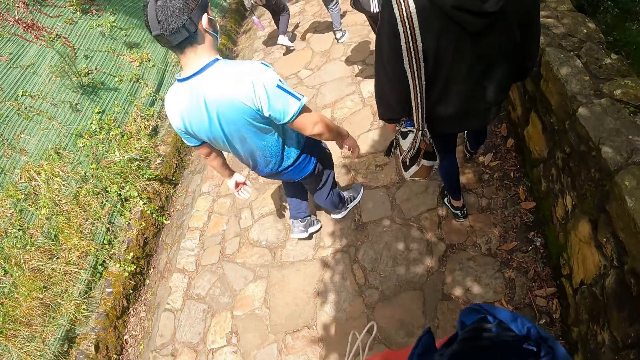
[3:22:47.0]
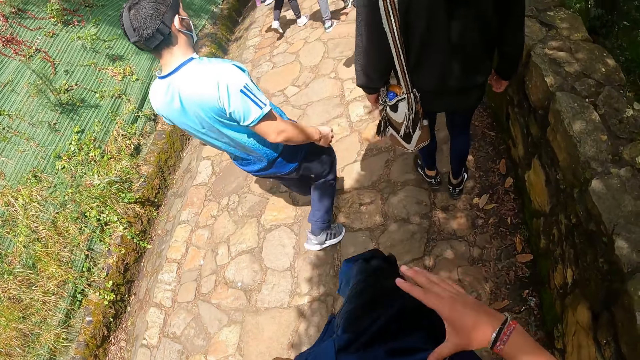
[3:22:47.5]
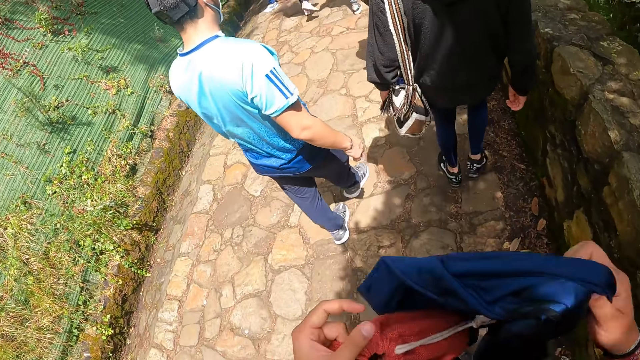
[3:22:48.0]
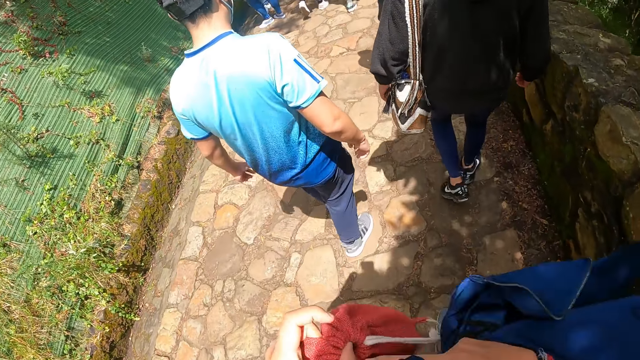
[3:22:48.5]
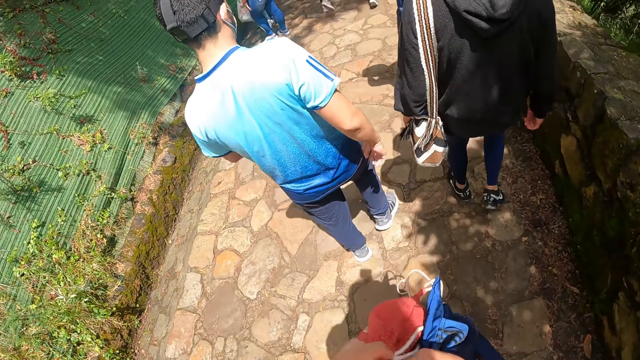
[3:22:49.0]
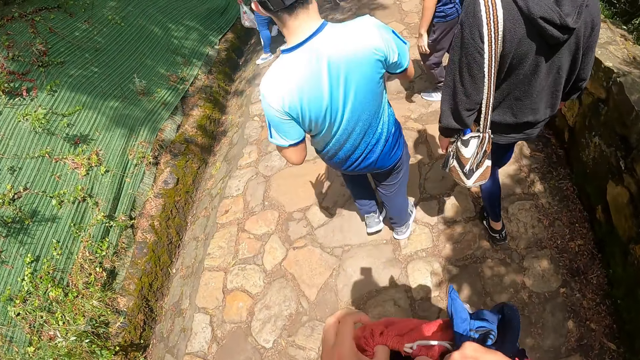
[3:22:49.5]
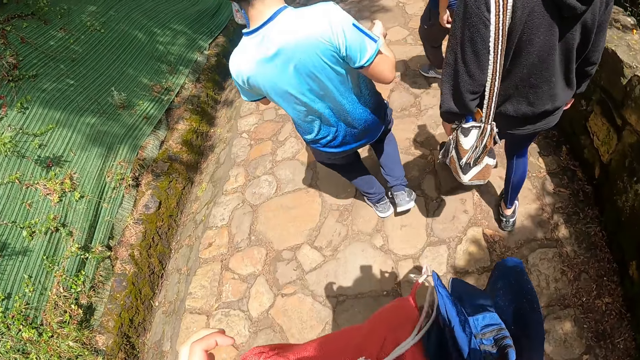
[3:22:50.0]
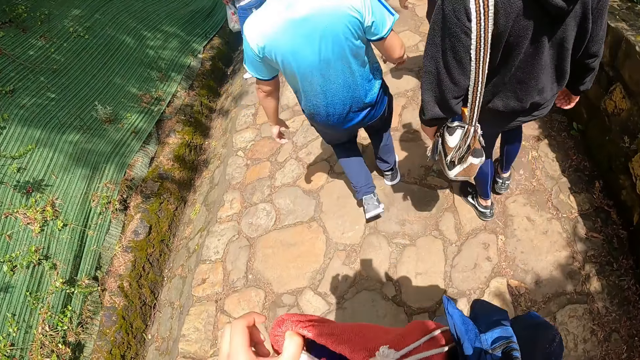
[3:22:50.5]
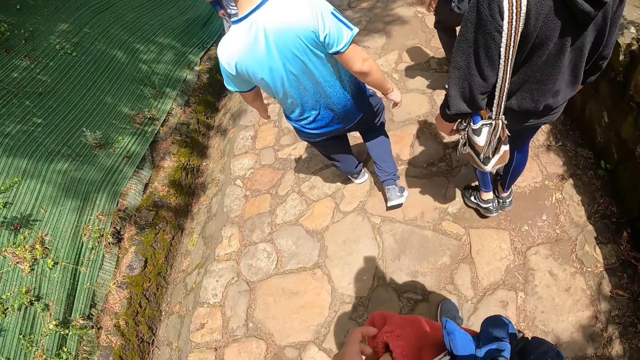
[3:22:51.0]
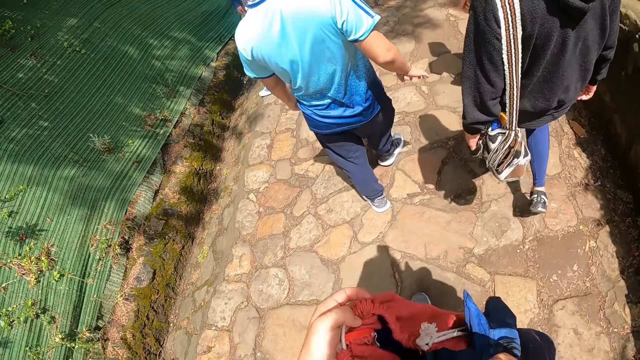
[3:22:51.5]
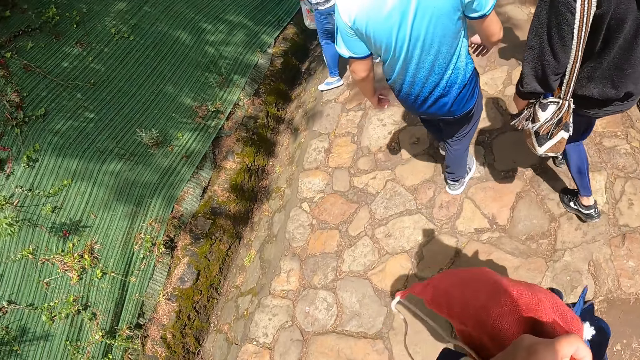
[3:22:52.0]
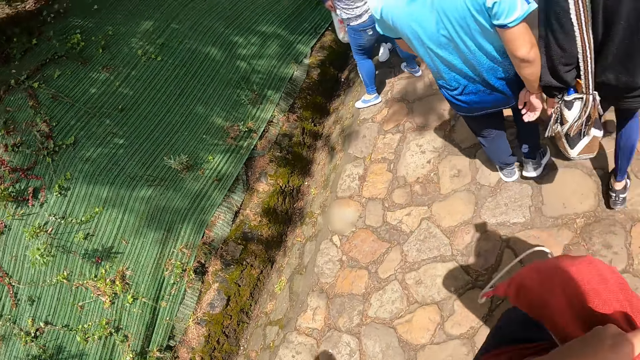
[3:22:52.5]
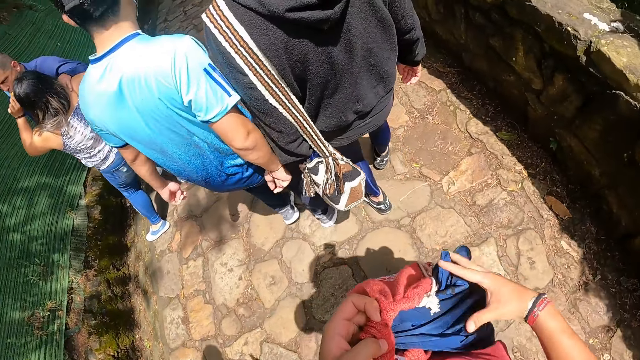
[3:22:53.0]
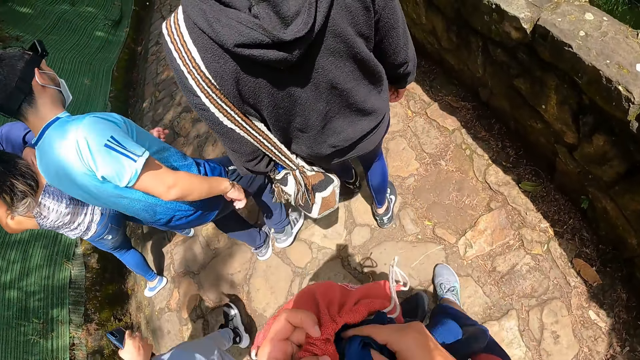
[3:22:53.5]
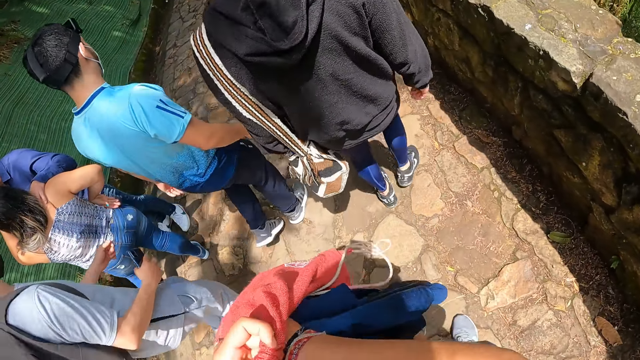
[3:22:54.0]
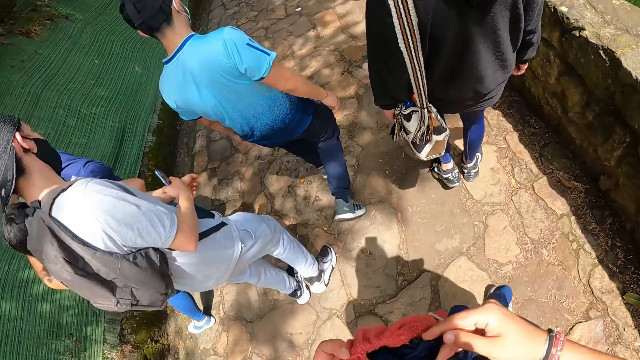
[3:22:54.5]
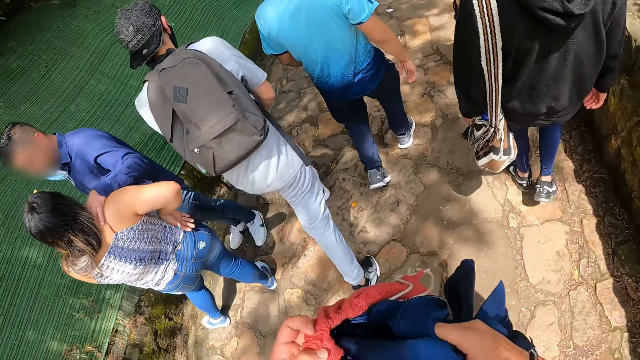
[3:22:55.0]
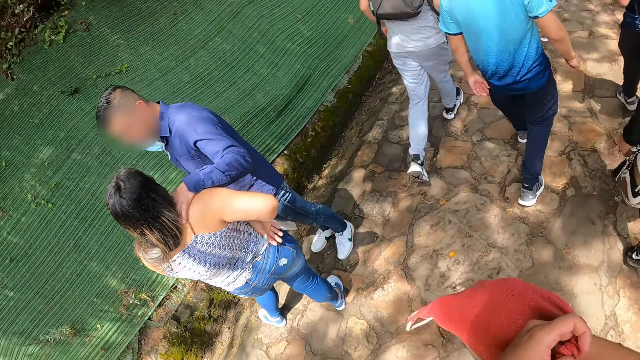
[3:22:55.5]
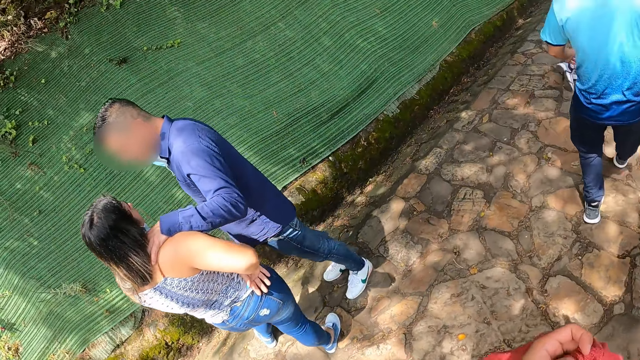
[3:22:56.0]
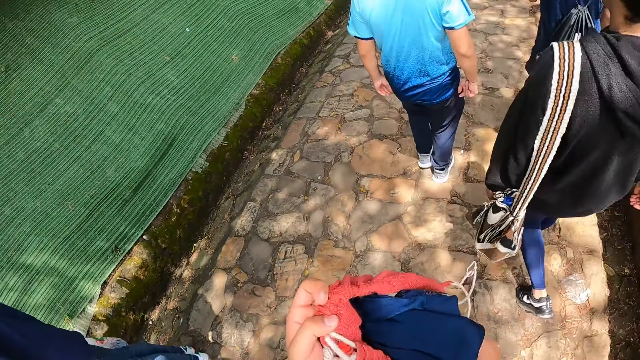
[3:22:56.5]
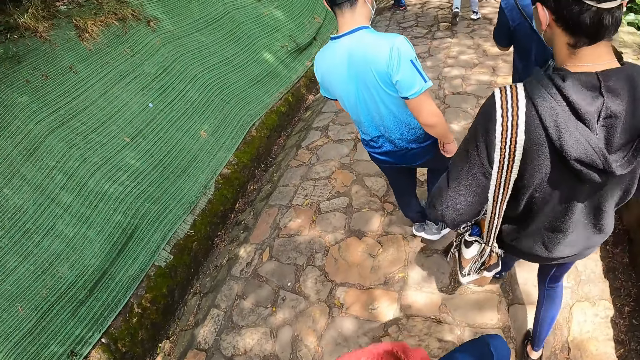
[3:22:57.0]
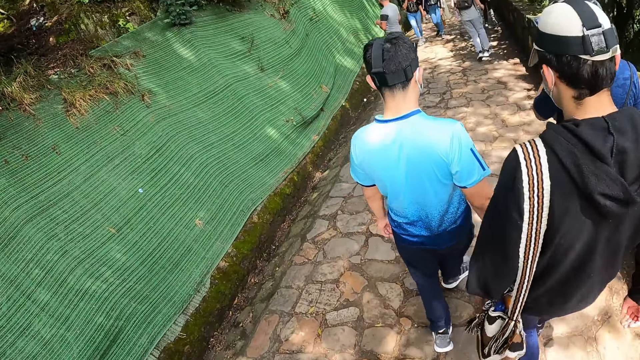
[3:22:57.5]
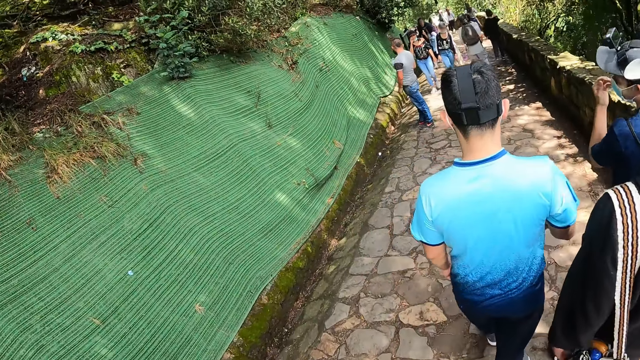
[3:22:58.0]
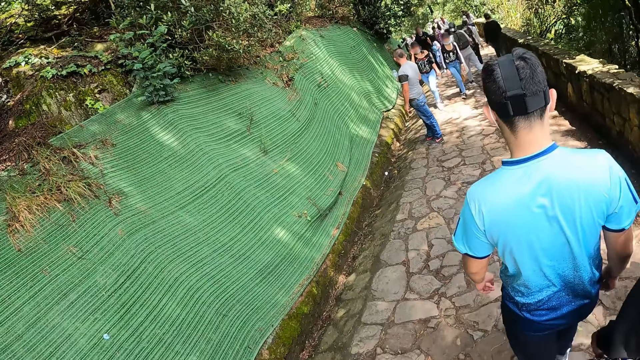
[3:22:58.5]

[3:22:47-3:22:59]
The camera wearer passes the jacket or sweater from his left hand to his right hand. He removes his sweater. He opens the bag with his hands. He puts the jacket in the bag with his right hand.

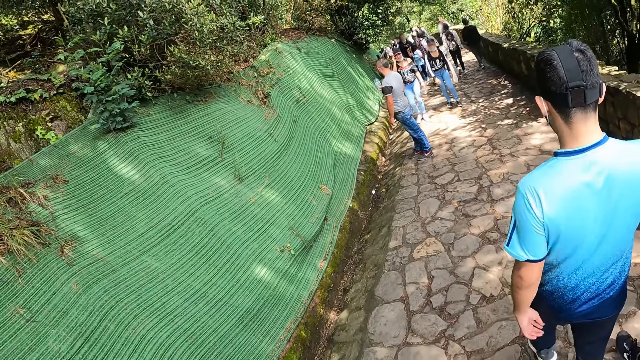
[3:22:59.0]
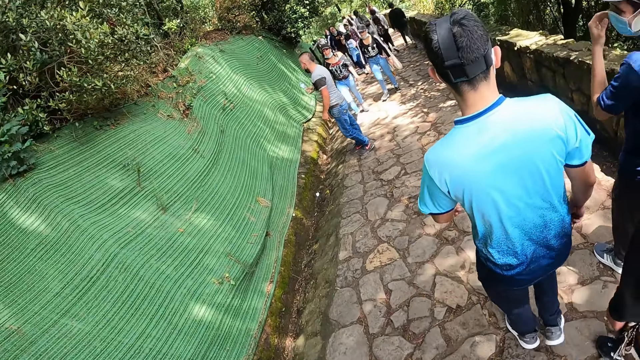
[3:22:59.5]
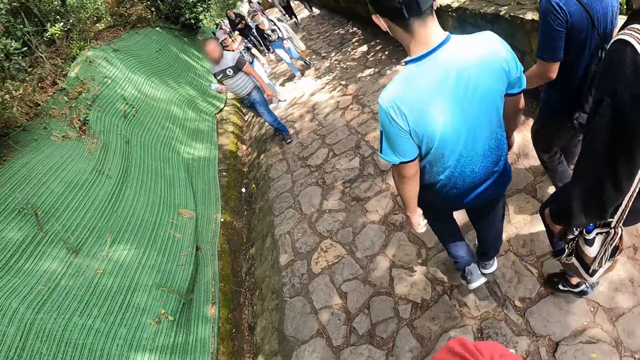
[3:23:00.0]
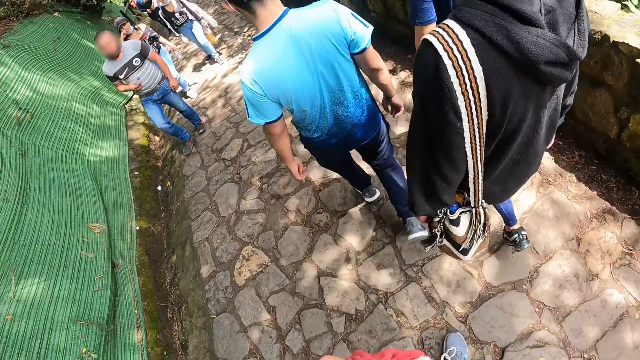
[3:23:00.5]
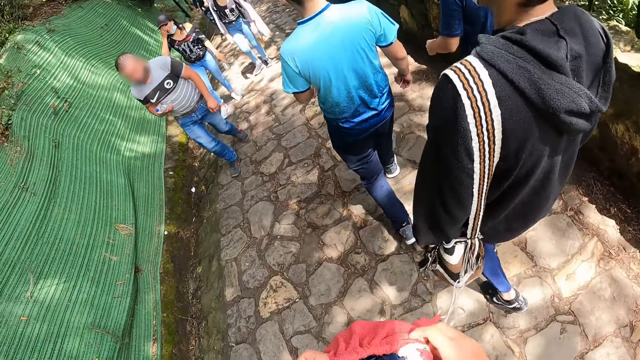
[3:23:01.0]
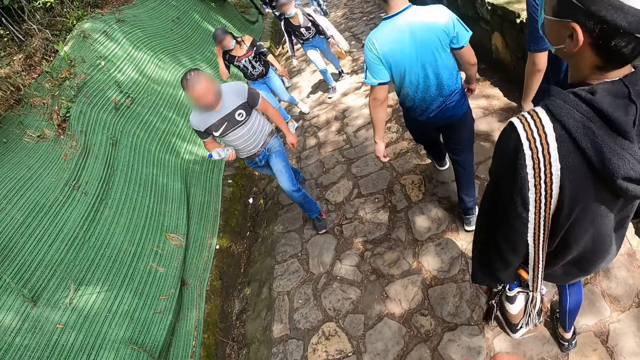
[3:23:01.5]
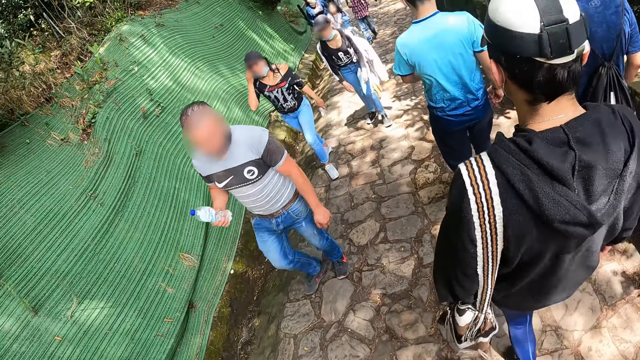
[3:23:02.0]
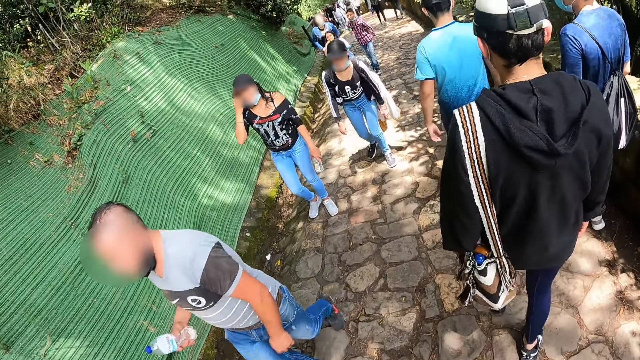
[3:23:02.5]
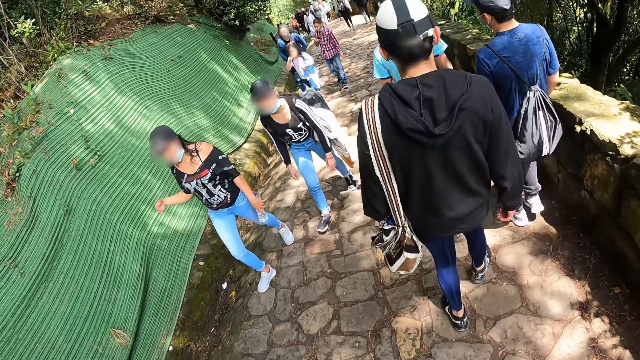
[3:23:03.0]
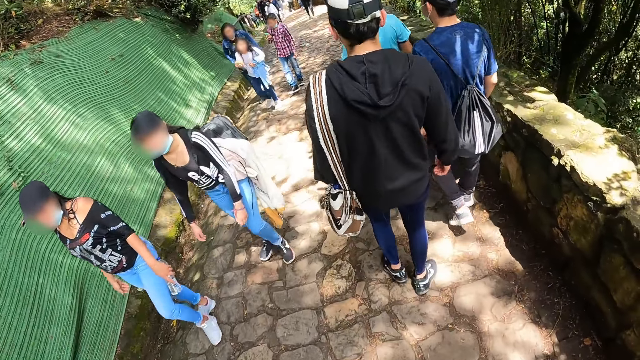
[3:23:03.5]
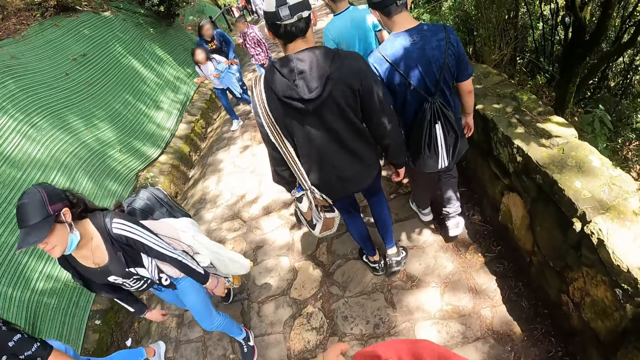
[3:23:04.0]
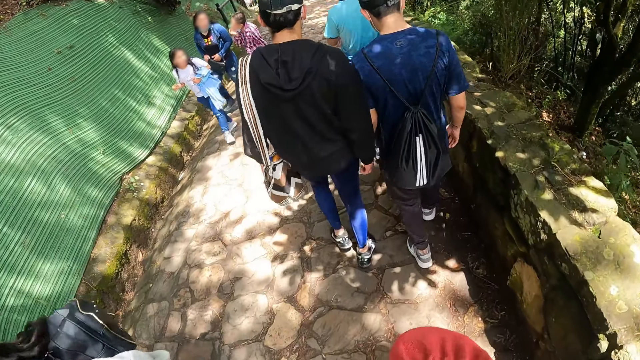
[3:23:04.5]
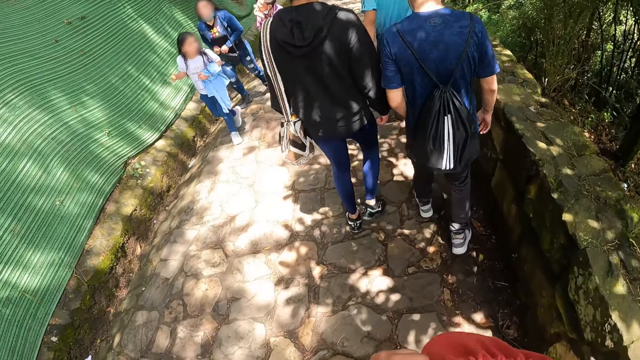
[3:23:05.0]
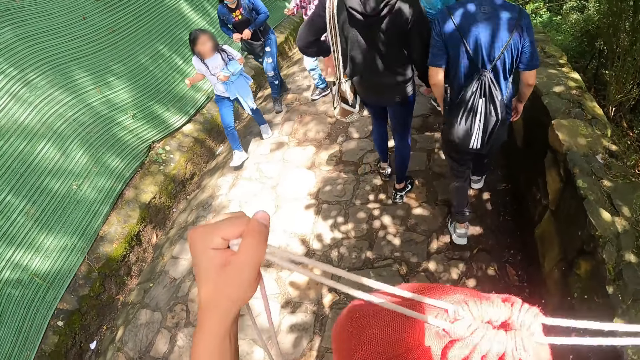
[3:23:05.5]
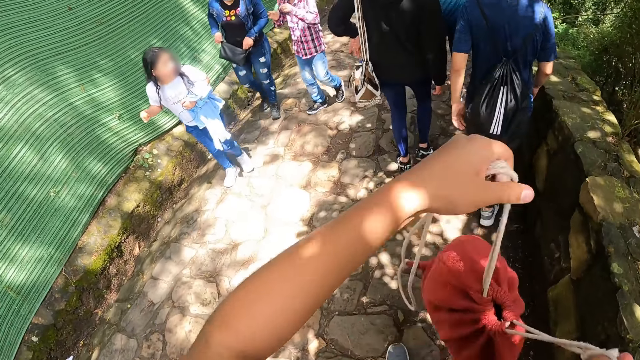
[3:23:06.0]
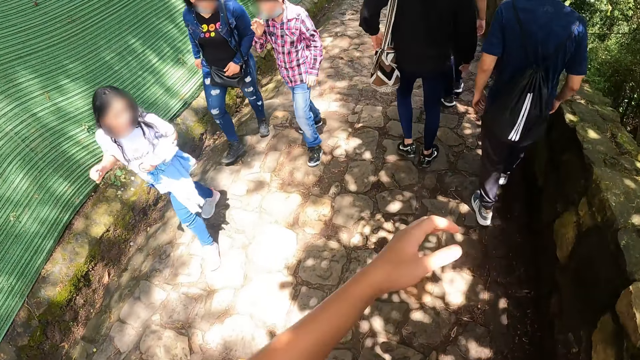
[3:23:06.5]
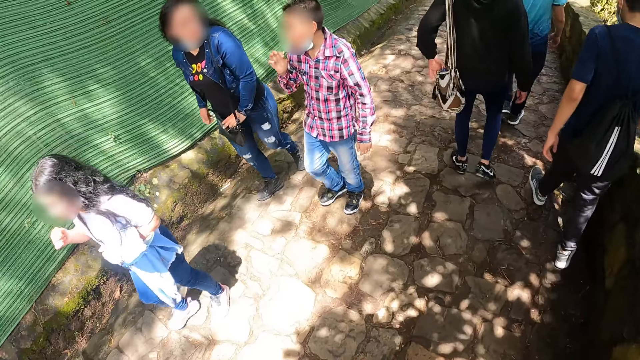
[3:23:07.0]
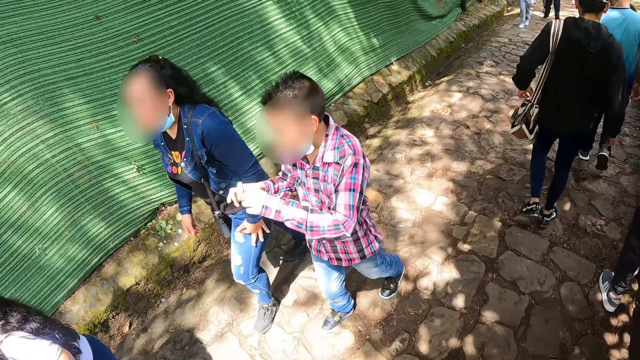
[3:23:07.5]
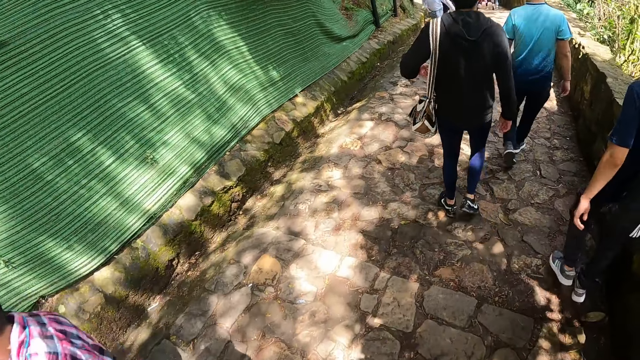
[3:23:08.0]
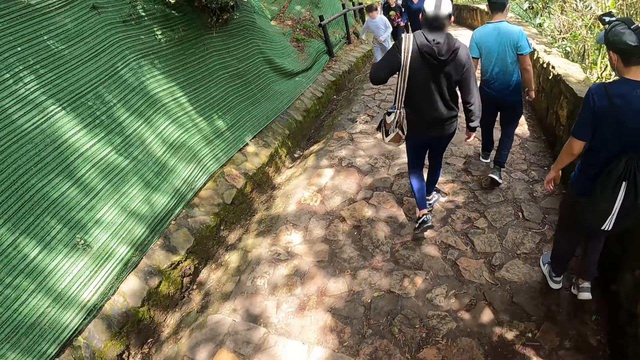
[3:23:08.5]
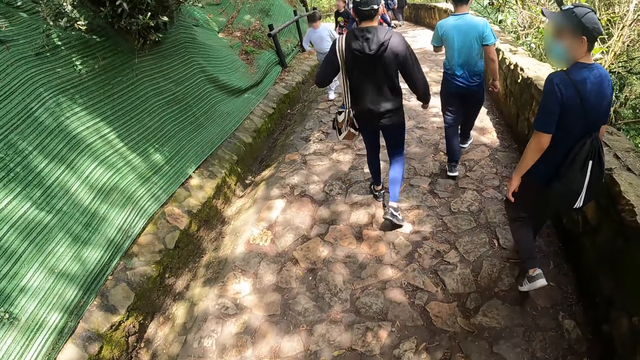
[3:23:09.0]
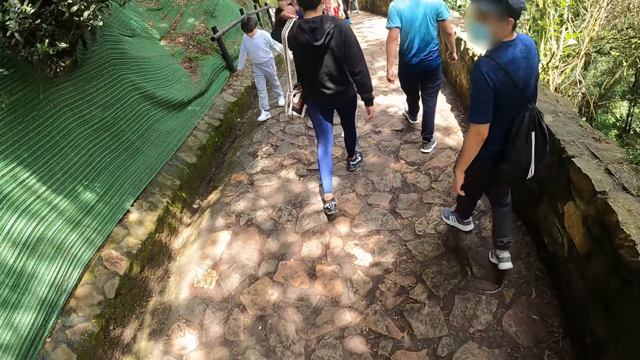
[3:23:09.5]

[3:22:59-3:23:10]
The camera wearer drops down the stairs. They close the bag with both hands. A person walks down the stairs.
